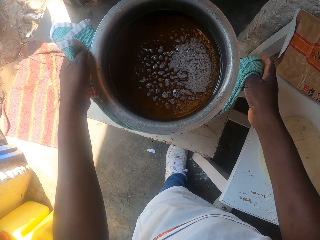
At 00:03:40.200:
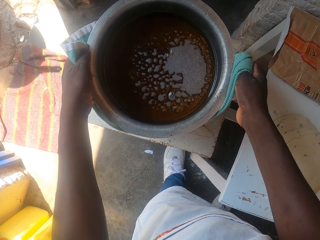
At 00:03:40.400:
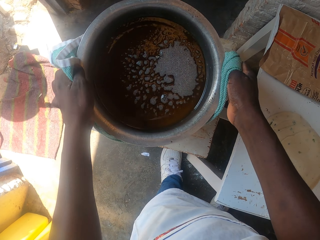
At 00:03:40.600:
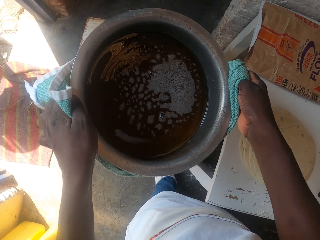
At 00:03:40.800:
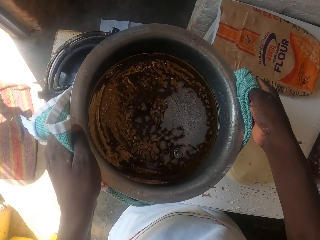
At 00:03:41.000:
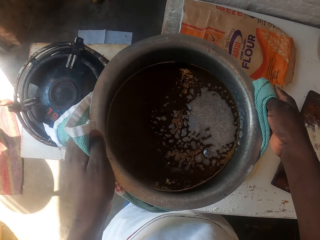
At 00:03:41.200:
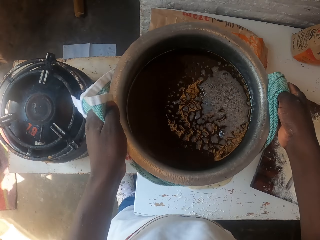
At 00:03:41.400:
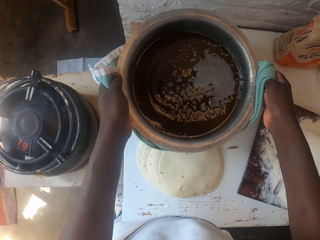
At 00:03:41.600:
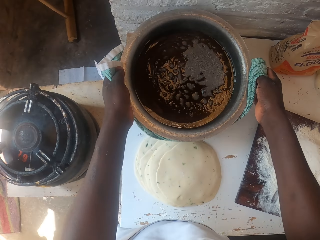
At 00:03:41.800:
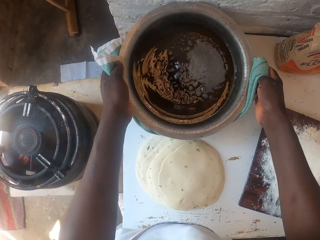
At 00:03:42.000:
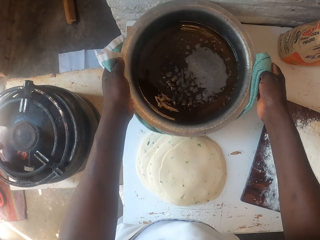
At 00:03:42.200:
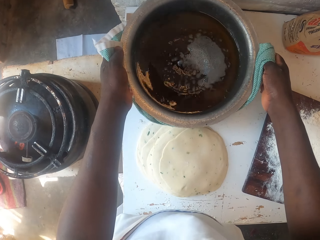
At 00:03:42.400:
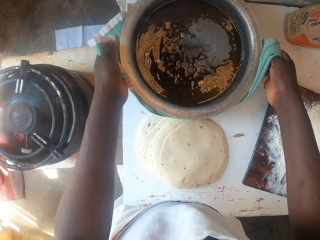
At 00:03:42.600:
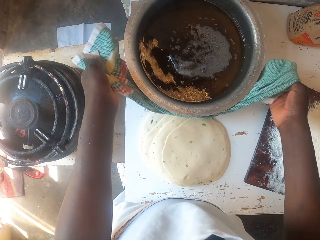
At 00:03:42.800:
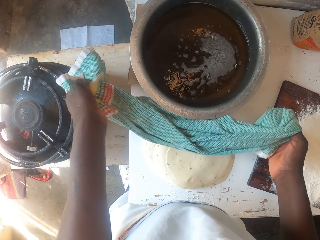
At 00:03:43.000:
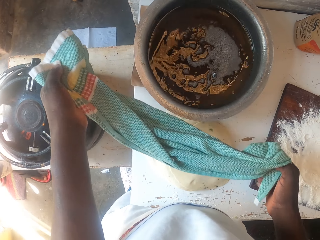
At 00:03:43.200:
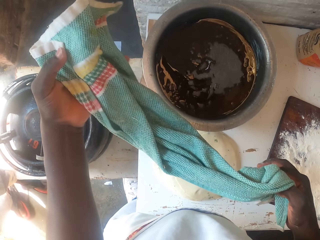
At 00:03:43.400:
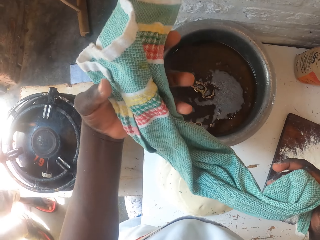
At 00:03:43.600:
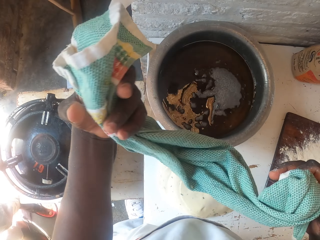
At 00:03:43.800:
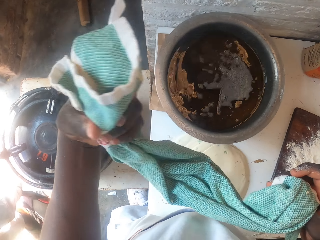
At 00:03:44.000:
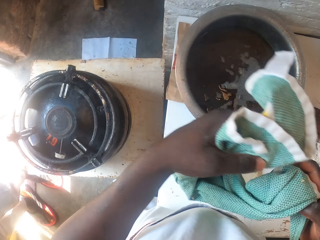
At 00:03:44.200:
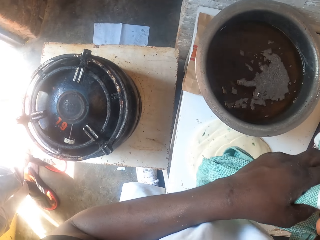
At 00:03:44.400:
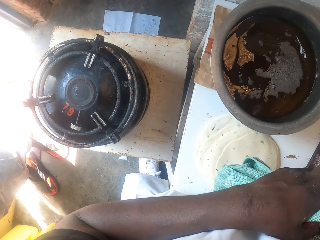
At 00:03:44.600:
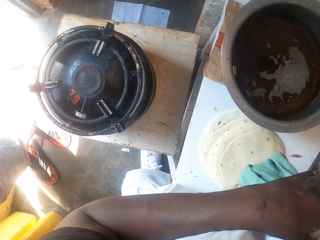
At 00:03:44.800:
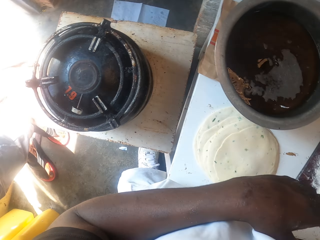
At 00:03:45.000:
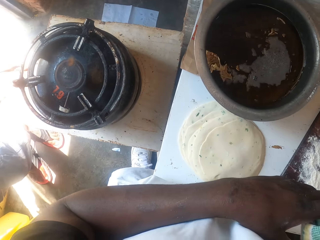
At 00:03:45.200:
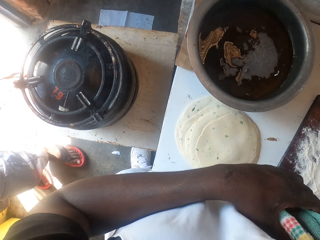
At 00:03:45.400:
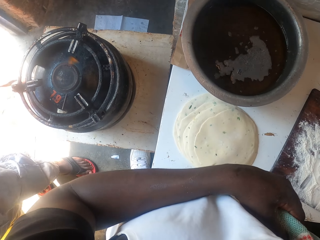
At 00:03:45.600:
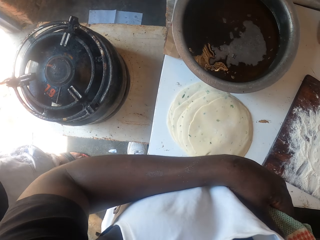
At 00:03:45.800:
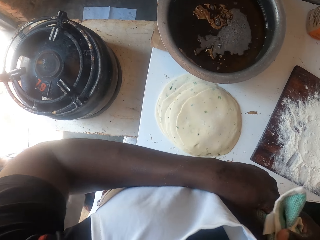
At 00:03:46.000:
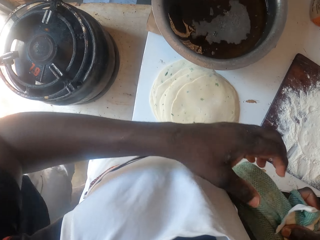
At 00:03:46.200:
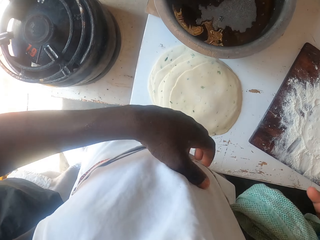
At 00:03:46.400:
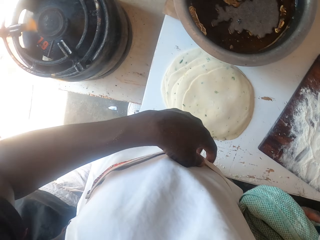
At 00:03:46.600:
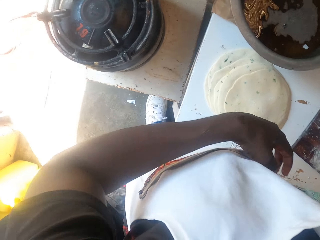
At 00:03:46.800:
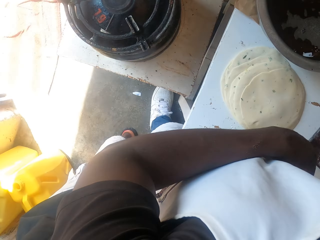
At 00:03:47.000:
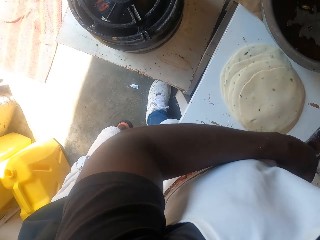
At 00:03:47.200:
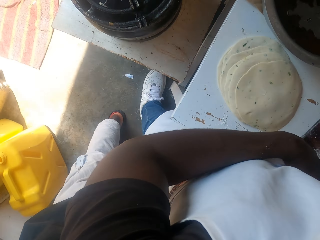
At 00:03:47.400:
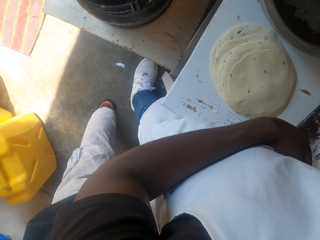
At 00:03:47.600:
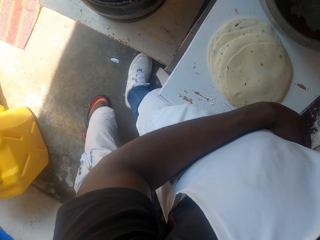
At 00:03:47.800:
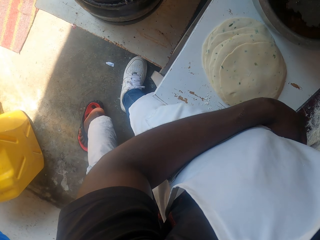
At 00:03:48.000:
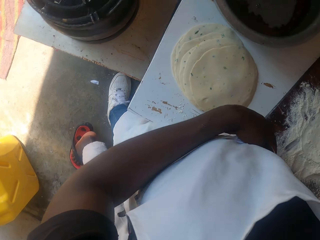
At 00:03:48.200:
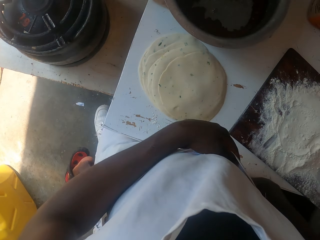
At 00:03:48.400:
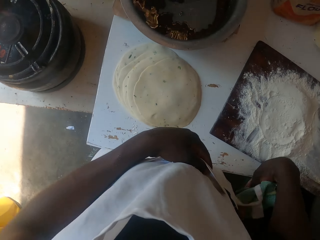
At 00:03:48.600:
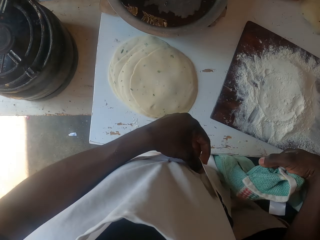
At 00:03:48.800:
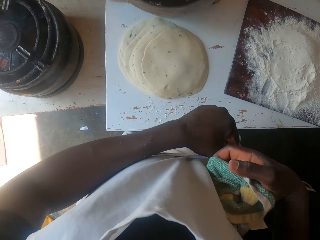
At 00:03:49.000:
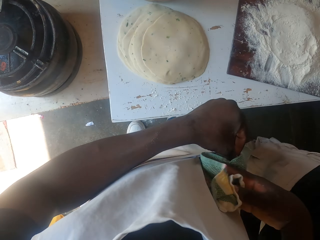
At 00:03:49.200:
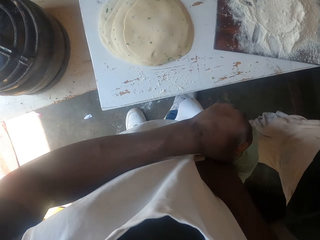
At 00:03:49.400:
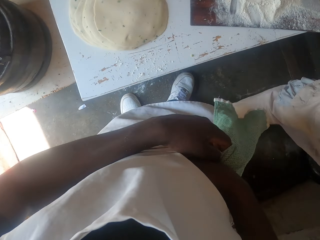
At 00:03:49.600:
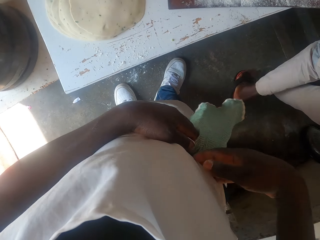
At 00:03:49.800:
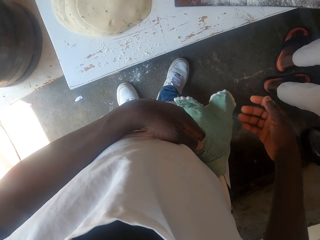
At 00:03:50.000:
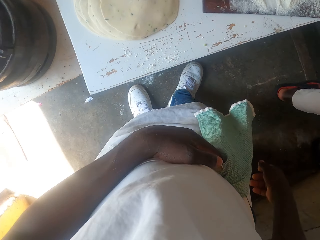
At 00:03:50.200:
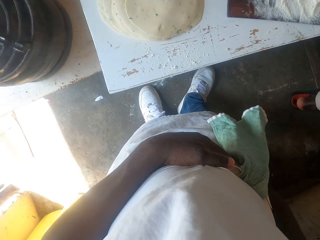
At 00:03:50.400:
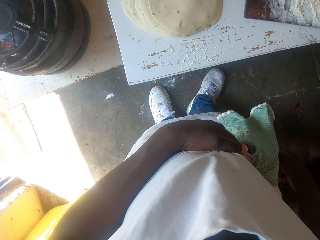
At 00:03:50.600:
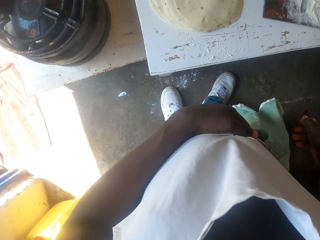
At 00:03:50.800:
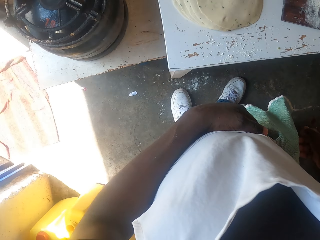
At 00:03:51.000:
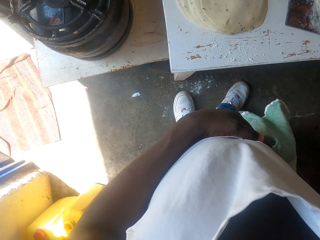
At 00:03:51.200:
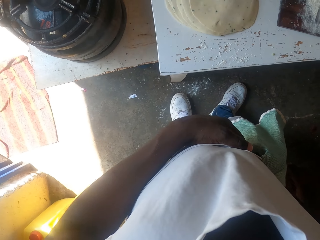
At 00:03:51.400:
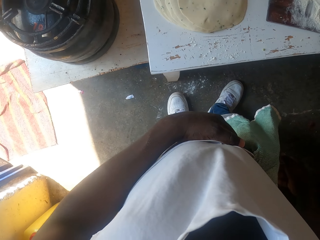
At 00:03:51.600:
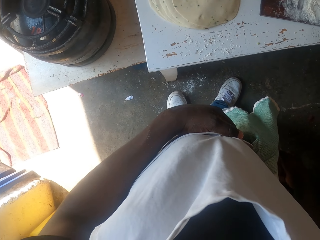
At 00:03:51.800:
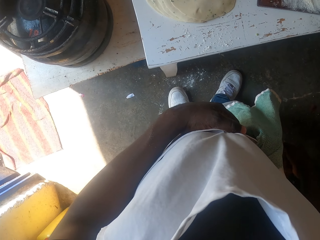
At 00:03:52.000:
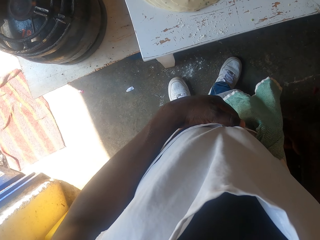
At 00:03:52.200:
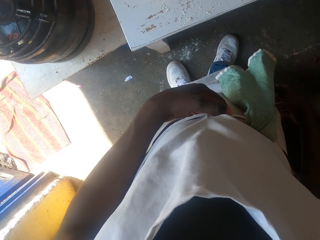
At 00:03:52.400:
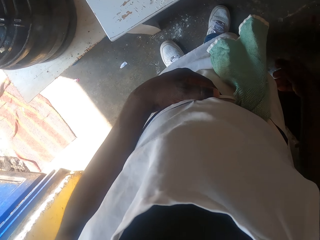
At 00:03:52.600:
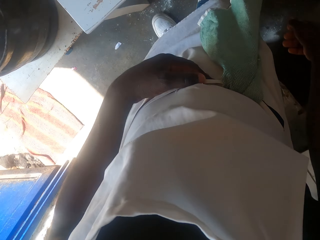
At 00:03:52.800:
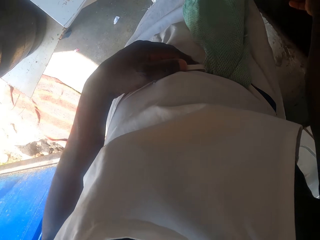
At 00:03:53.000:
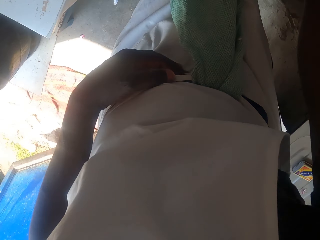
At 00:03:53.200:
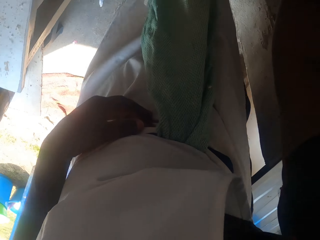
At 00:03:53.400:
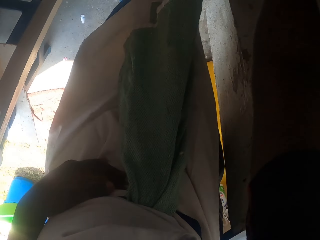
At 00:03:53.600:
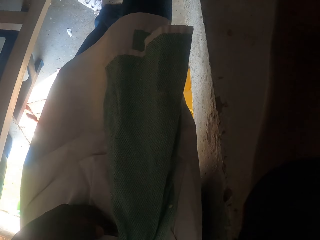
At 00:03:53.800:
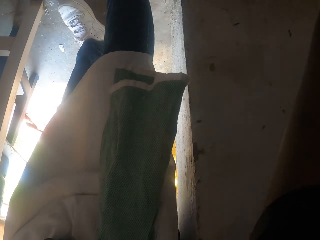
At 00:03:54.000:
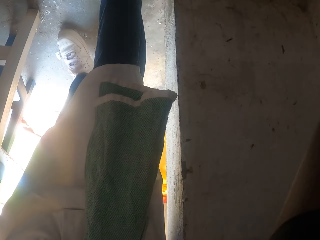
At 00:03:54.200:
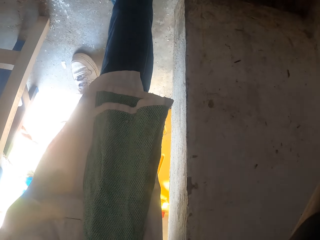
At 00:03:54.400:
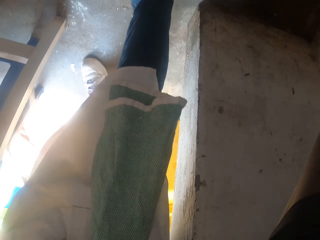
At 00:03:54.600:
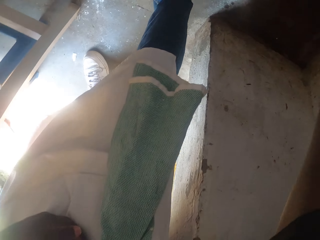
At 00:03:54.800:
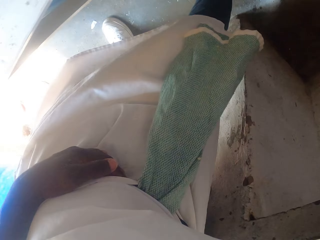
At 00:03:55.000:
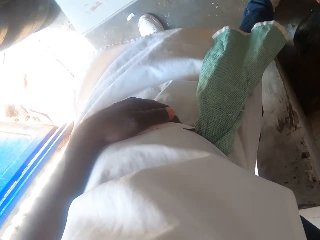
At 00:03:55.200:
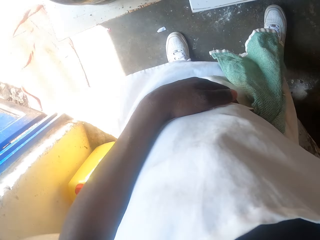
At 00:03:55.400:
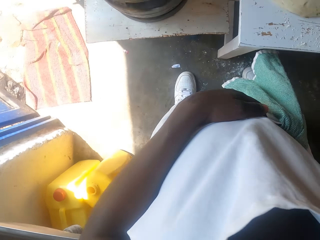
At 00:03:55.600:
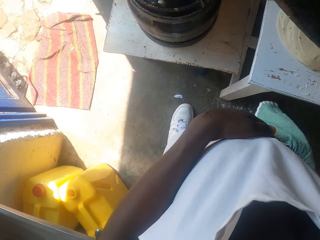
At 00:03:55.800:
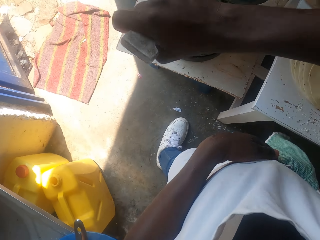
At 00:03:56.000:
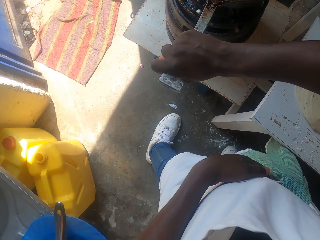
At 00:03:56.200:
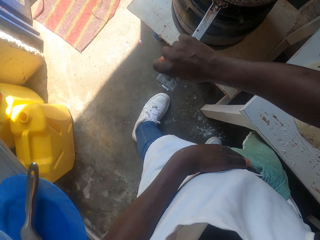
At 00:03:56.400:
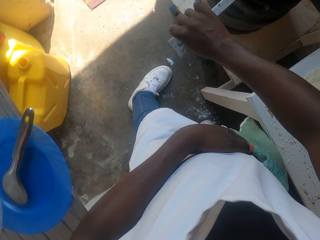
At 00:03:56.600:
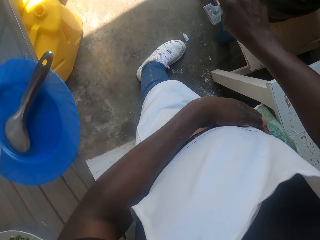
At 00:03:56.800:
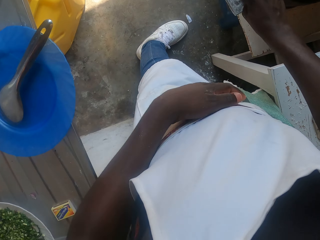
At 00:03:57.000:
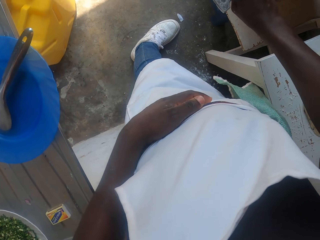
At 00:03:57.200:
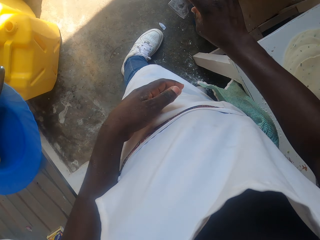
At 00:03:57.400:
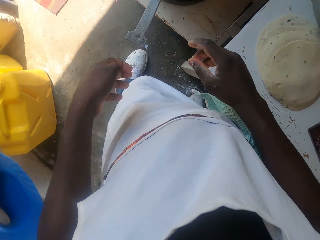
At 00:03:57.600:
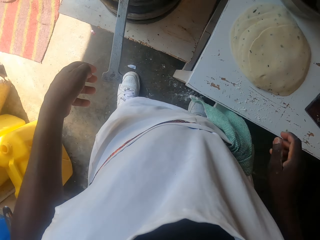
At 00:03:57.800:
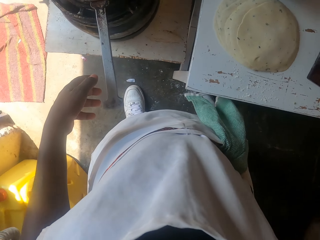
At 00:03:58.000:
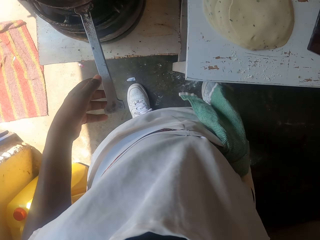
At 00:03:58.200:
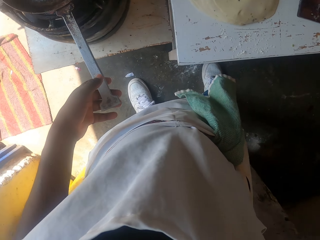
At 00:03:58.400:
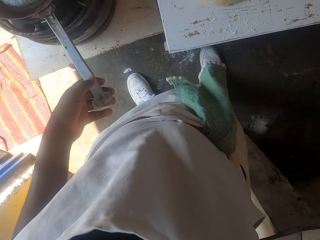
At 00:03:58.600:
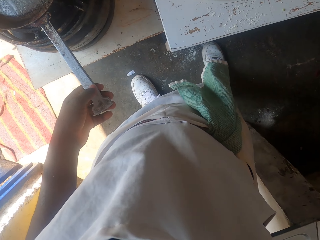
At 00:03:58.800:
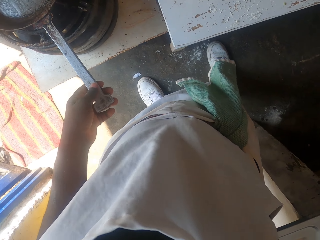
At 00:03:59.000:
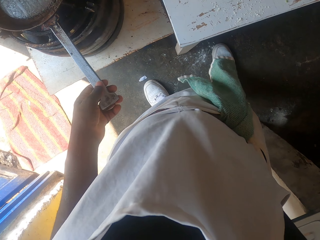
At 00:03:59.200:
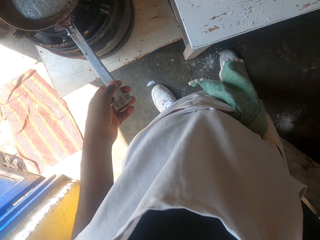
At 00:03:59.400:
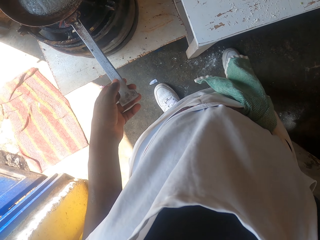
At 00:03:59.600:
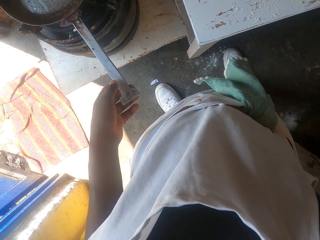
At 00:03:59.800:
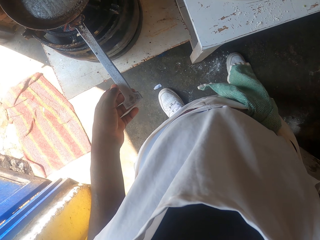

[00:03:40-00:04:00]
The camera wearer carries the cooking pot. They hold the cooking pot, remove the cooking pot from the cooker and put down the cooking pot on the table. They fold the piece of cloth. They look at the cooker. They put the cloth inside the pocket. They put aside the piece of cloth. They look around the kitchen. They put the cloth inside the pocket. They look around the kitchen. They hold the handle of a pan.
